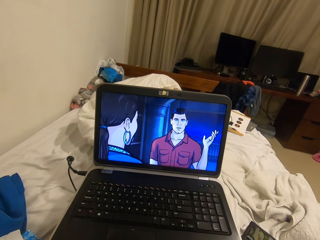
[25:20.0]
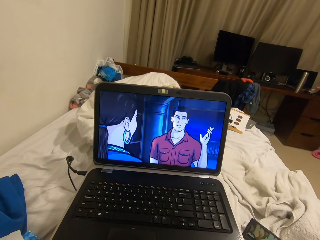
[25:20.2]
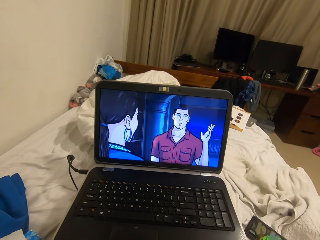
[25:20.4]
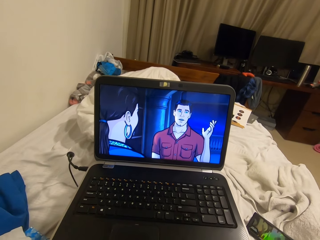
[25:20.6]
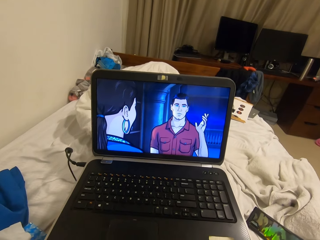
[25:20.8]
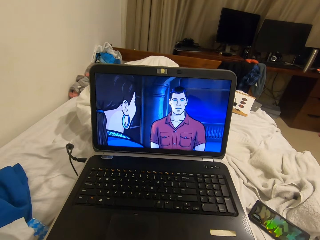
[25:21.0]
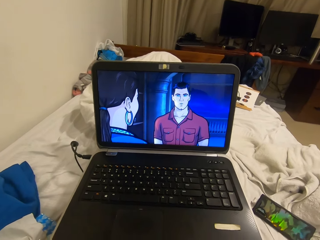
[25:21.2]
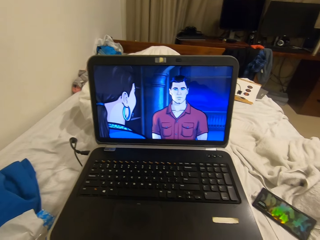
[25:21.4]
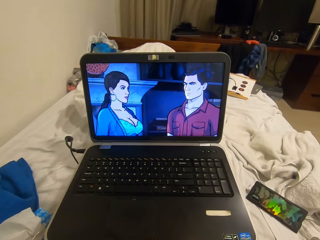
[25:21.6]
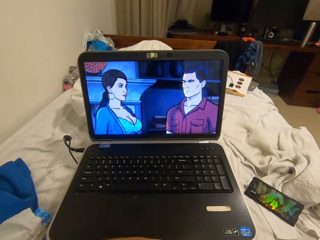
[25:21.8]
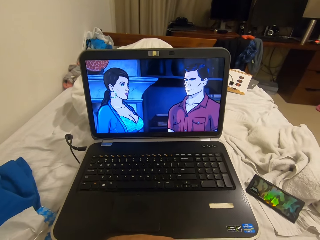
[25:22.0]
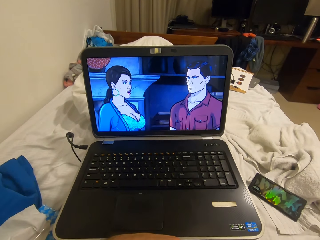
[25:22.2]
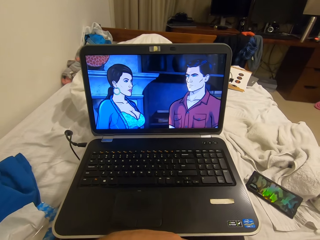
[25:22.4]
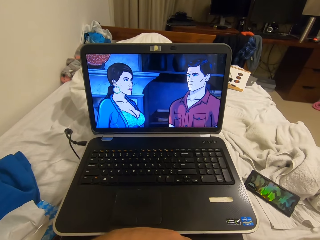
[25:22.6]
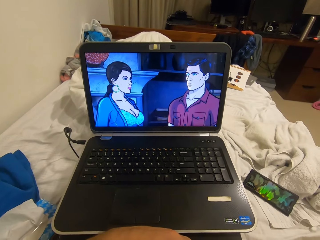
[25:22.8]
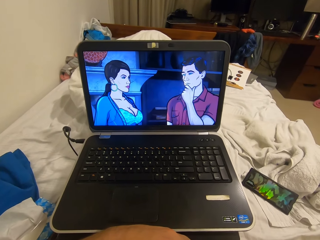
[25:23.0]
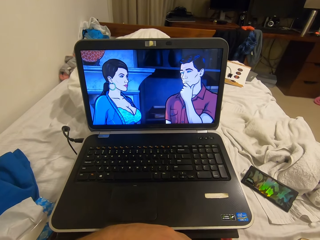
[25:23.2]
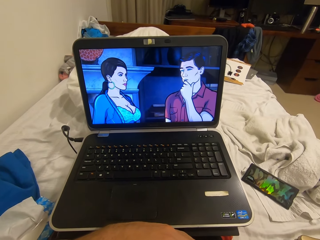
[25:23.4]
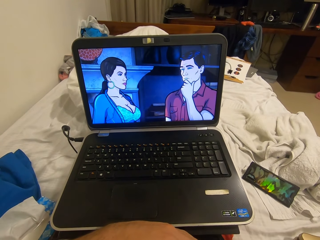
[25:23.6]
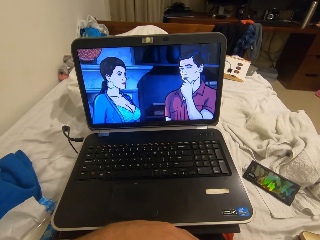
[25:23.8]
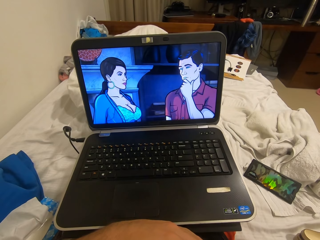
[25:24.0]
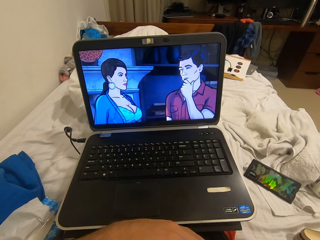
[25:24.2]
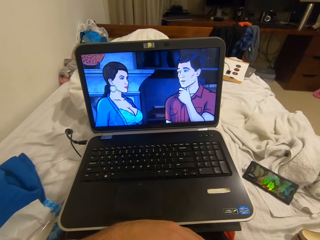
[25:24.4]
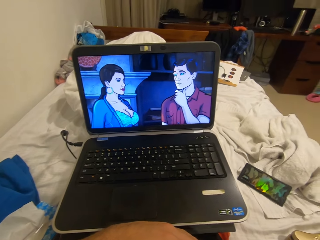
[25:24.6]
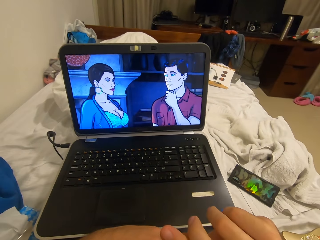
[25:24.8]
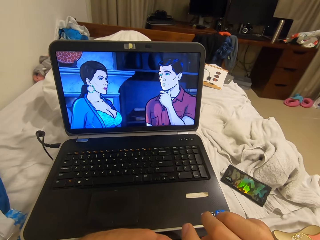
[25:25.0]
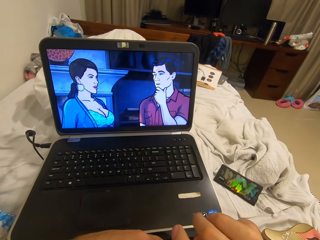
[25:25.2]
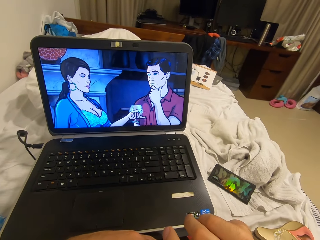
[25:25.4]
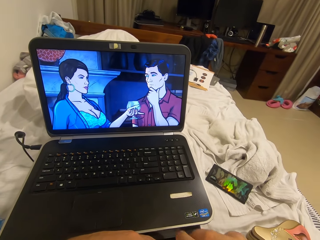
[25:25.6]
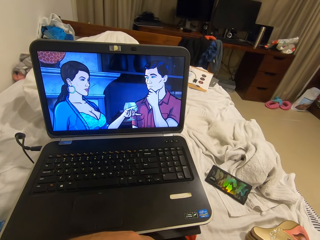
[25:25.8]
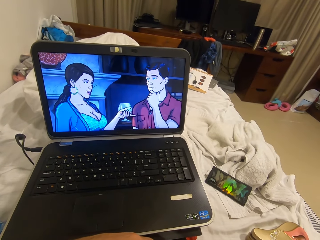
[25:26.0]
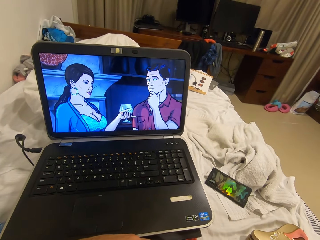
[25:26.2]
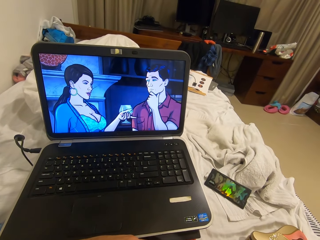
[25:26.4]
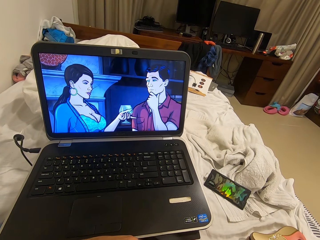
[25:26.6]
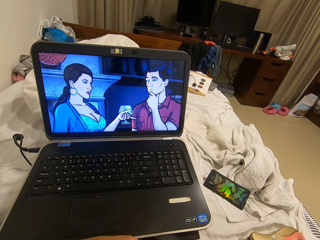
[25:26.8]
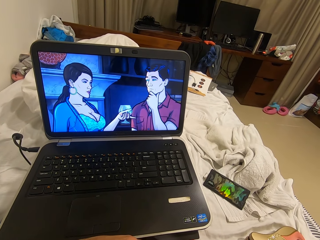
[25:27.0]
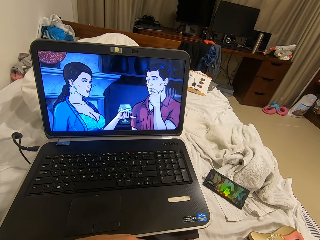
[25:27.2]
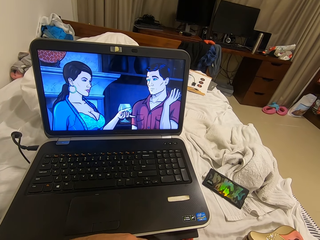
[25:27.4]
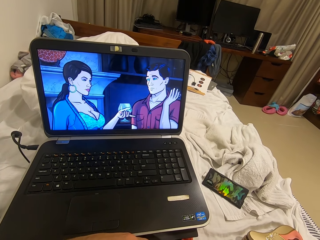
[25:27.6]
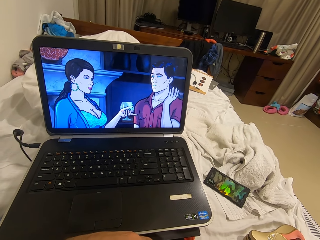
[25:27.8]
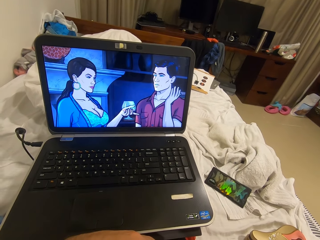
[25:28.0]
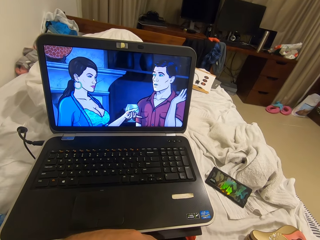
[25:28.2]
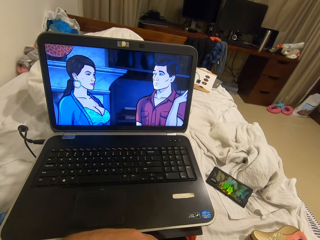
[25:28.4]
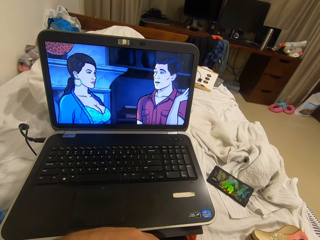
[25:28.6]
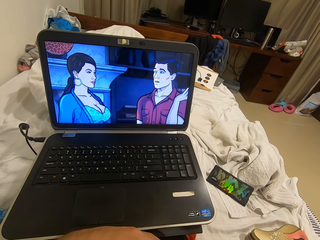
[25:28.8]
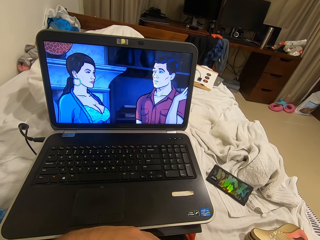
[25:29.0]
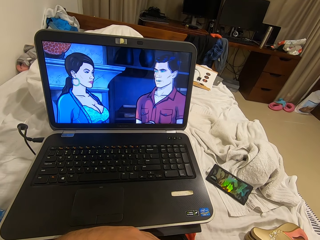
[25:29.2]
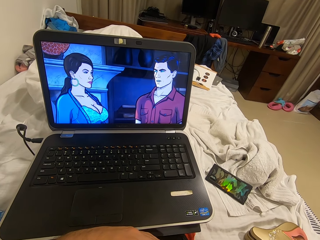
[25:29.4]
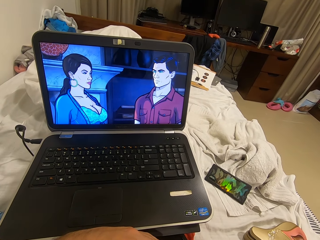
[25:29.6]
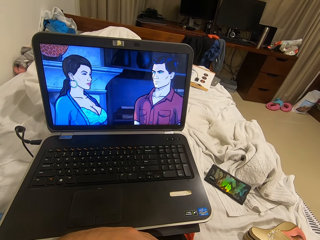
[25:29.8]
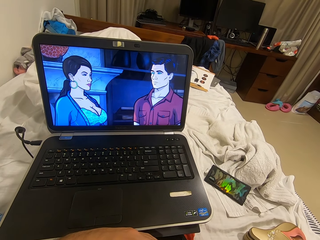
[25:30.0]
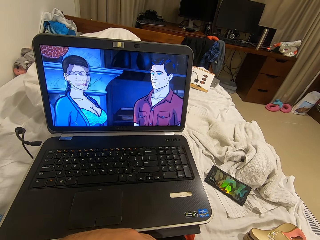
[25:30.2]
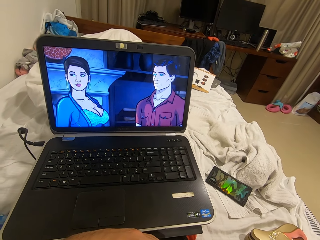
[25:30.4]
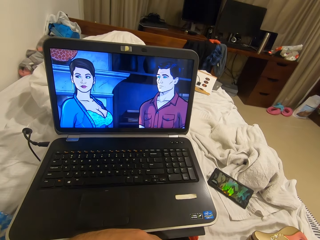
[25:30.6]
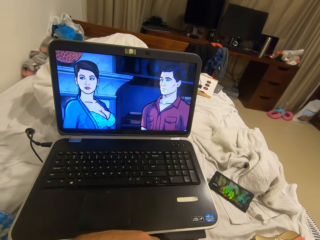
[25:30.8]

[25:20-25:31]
The camera wearer stares at his right fingers. He bites his nails.

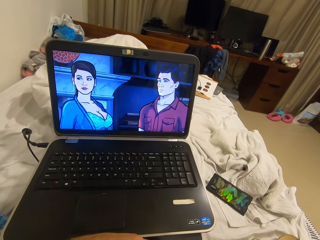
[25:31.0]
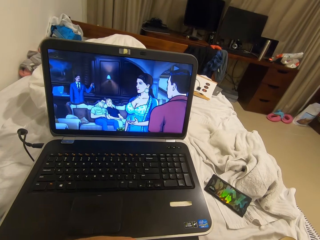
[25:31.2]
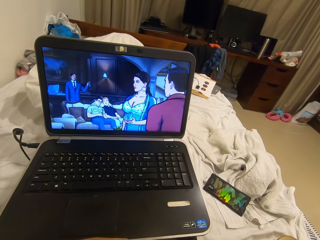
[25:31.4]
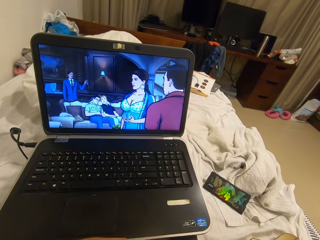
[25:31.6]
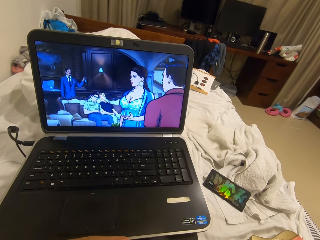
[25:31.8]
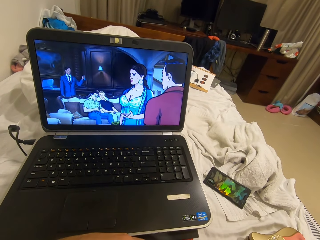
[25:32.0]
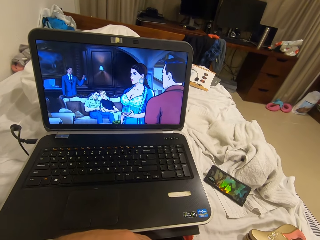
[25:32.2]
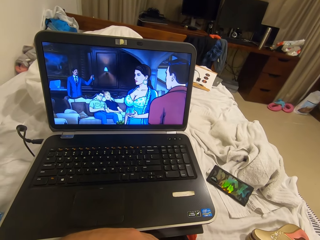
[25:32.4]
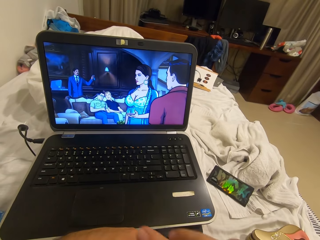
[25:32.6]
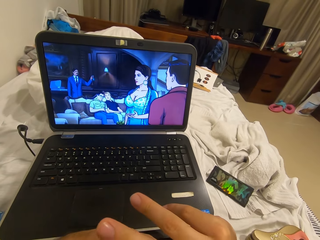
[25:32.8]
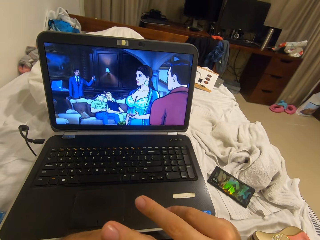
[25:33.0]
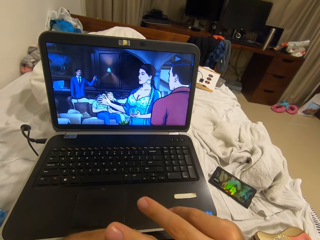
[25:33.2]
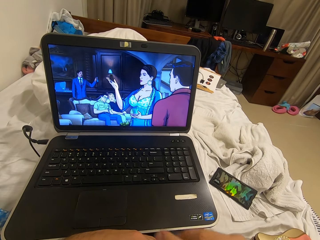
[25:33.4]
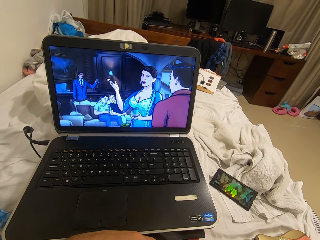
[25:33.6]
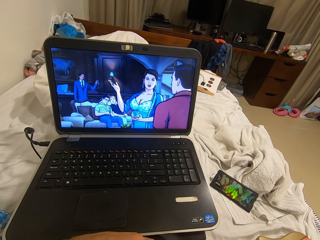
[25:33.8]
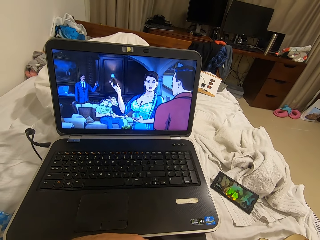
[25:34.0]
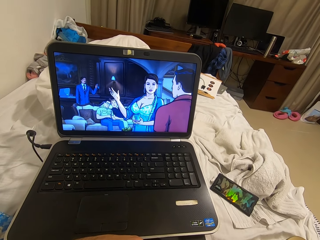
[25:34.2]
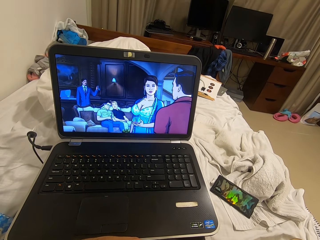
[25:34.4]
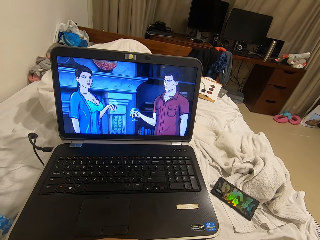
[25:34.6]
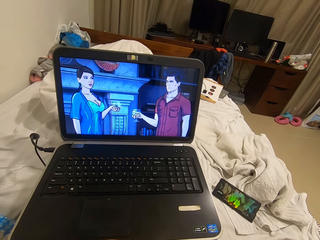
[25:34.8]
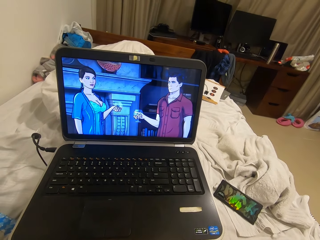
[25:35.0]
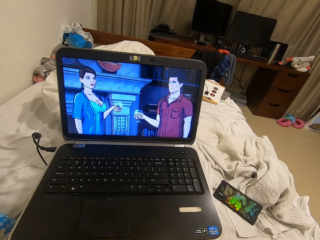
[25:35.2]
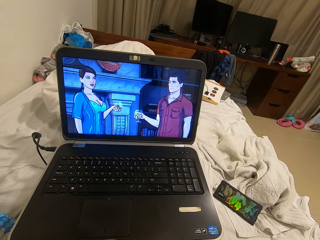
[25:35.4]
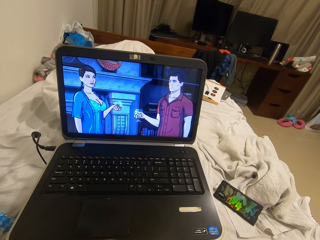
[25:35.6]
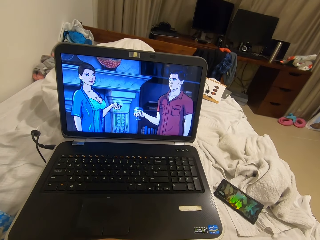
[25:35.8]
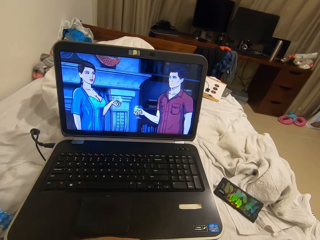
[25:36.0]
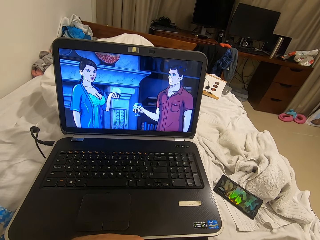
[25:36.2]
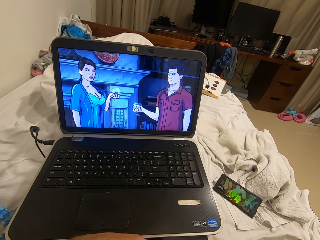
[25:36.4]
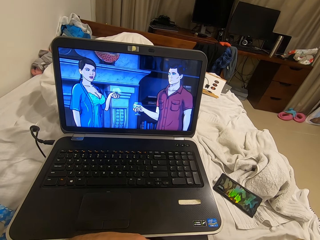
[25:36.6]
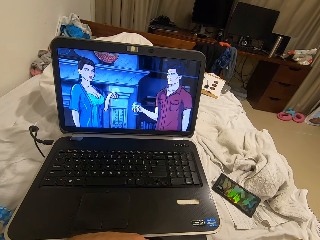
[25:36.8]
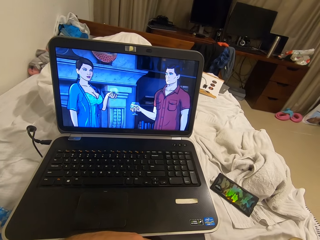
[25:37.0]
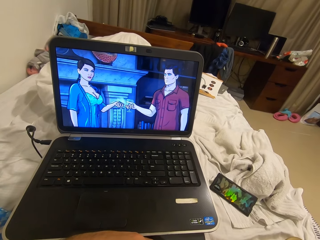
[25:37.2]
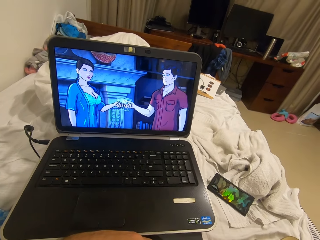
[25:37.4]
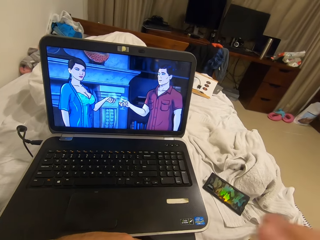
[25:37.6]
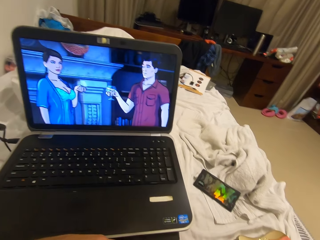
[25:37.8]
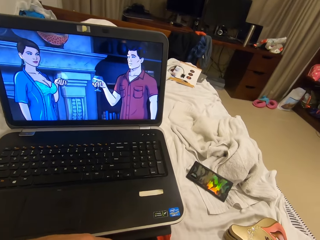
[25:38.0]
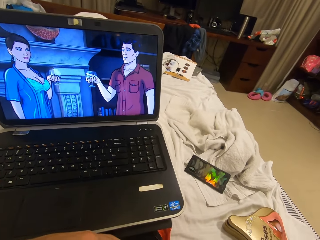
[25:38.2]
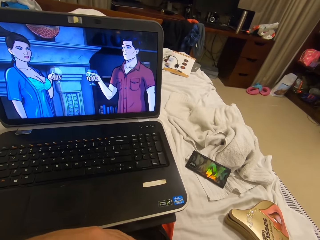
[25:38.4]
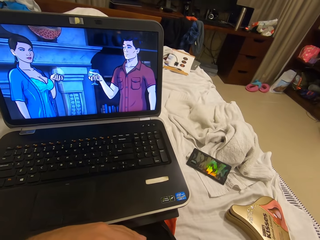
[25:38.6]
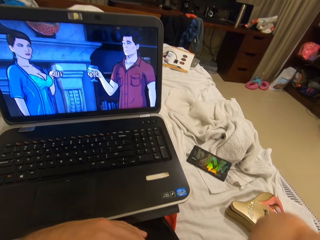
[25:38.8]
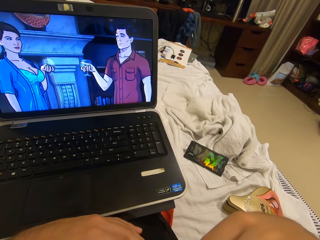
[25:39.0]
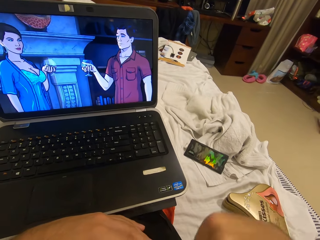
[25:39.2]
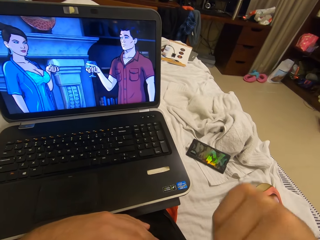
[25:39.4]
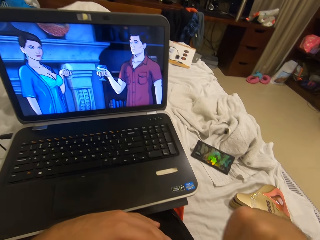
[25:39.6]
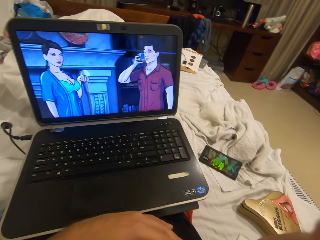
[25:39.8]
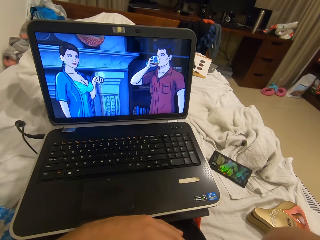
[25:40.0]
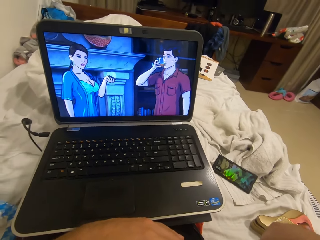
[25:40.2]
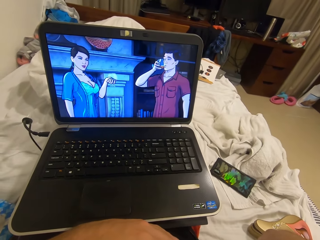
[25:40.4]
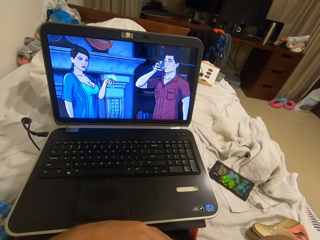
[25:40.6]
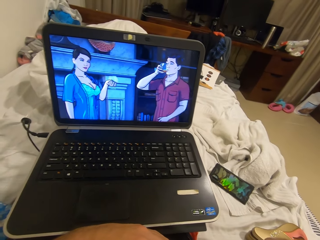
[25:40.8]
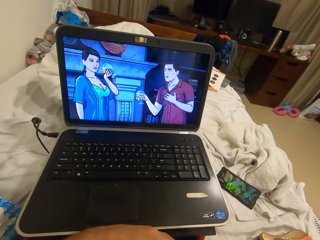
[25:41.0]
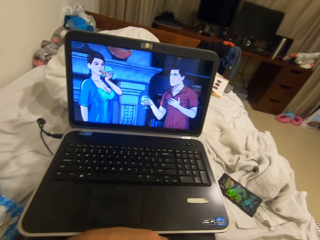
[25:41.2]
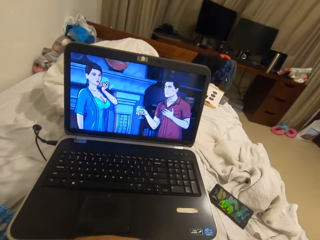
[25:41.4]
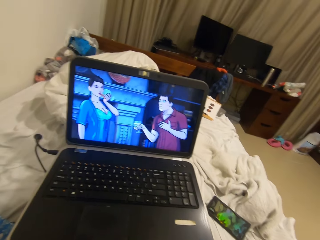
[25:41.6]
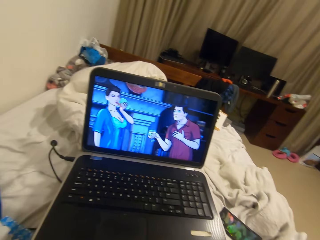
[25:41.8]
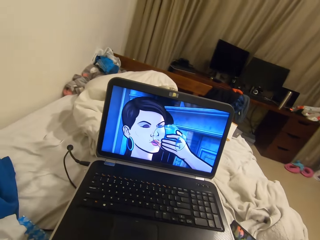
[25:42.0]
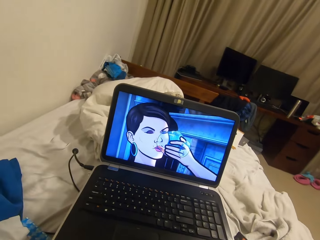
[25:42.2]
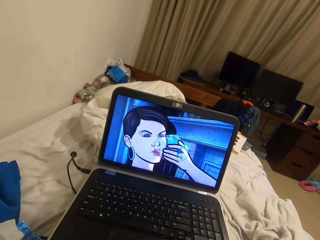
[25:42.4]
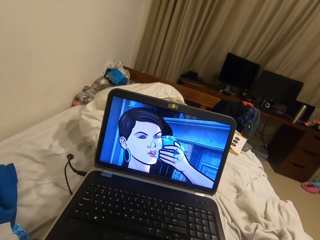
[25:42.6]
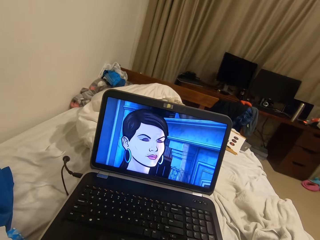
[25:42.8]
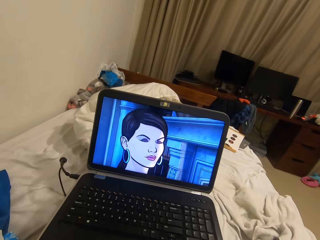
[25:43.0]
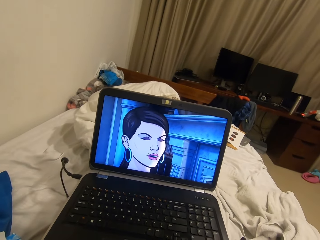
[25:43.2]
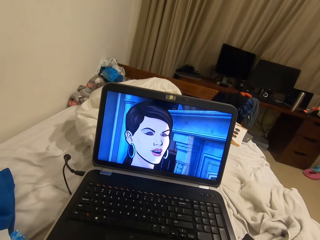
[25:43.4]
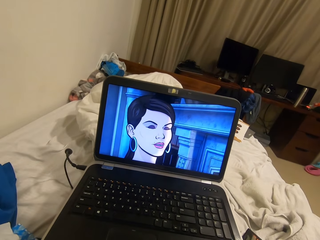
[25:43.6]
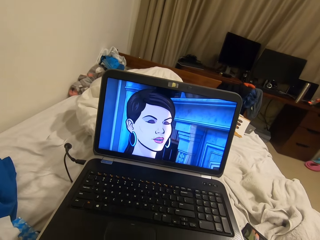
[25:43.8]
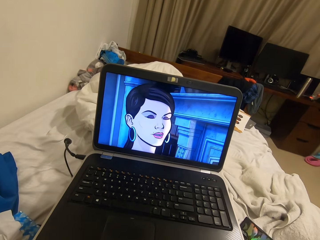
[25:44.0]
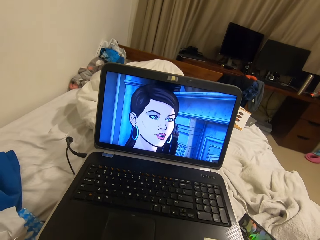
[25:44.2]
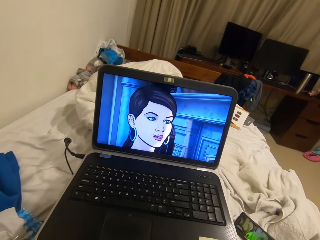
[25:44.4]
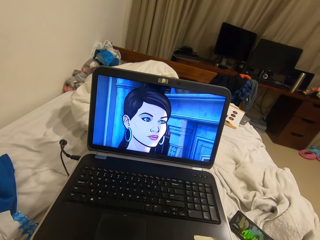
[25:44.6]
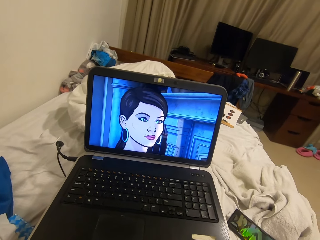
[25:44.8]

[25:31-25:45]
The camera wearer stares at his right fingers. He bites his nails. He dusts off dirt from his shirt with his right hand.
